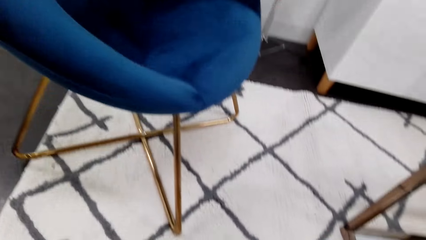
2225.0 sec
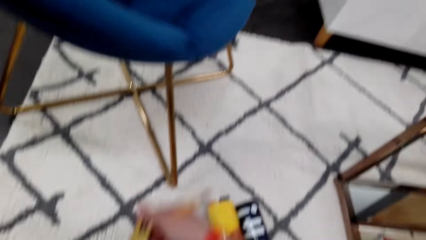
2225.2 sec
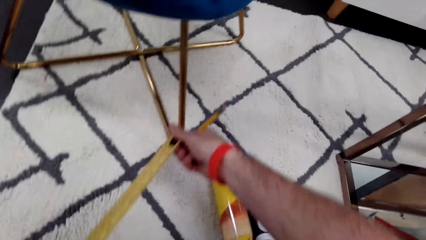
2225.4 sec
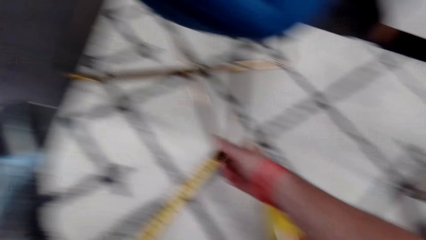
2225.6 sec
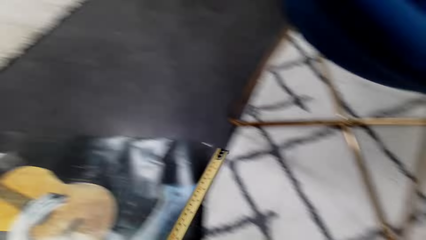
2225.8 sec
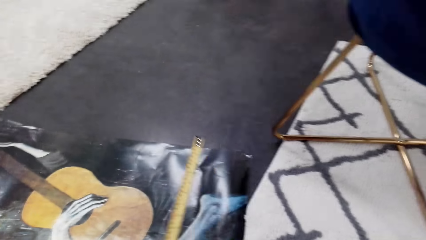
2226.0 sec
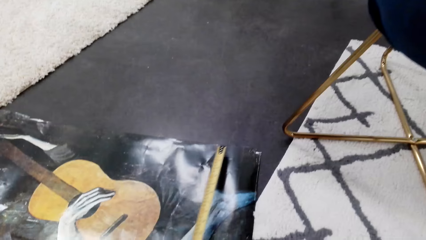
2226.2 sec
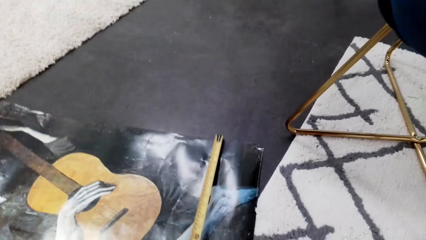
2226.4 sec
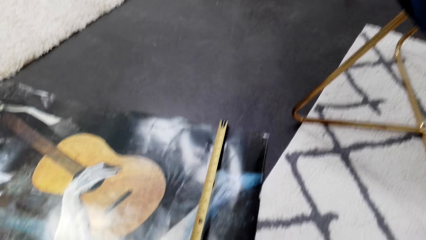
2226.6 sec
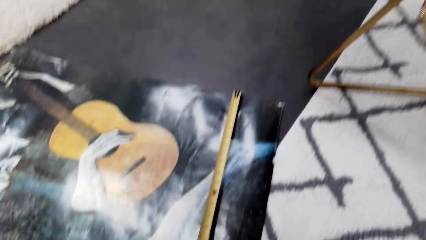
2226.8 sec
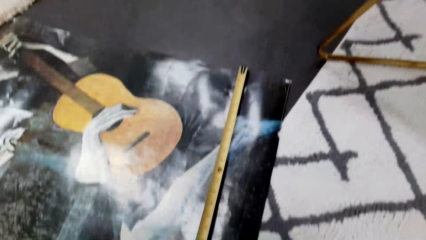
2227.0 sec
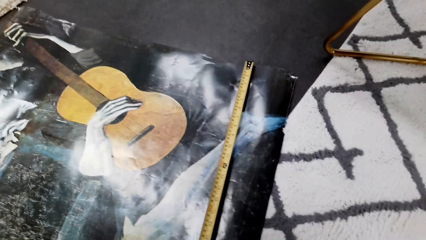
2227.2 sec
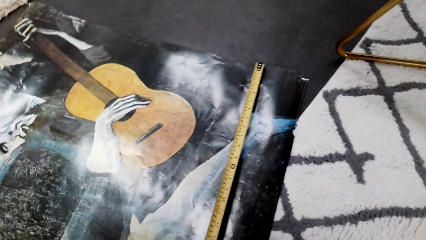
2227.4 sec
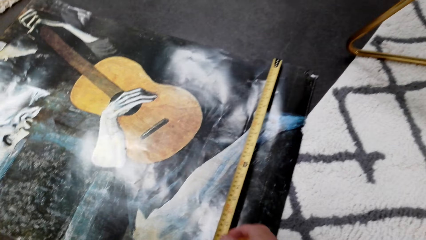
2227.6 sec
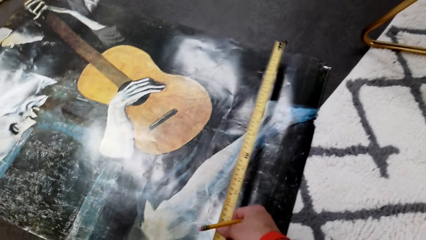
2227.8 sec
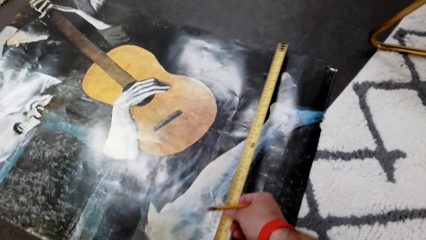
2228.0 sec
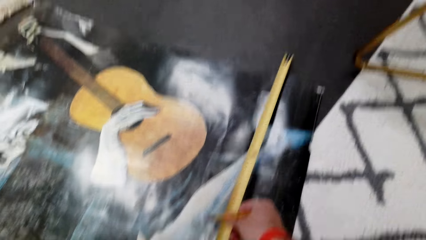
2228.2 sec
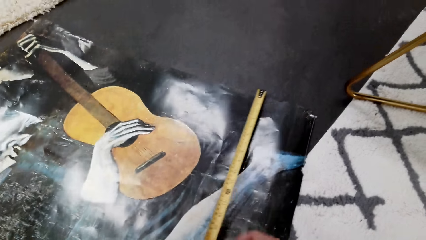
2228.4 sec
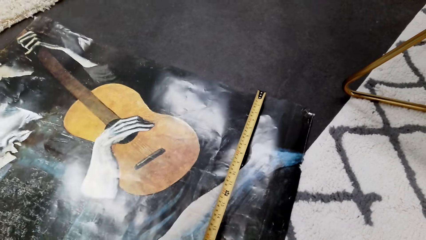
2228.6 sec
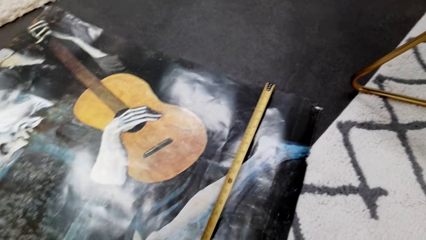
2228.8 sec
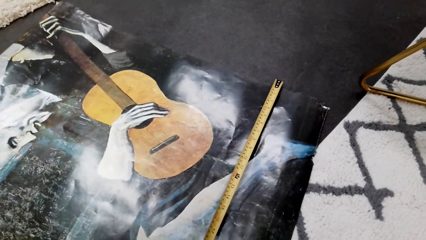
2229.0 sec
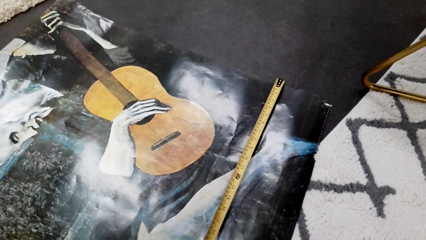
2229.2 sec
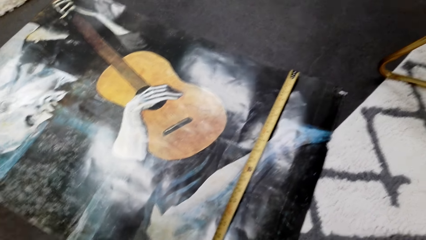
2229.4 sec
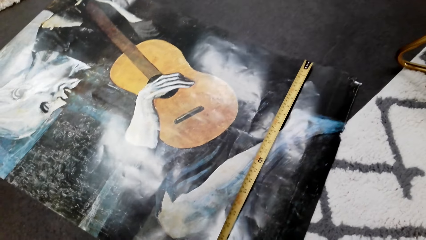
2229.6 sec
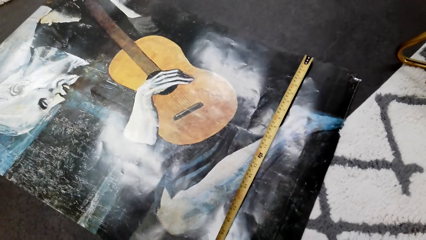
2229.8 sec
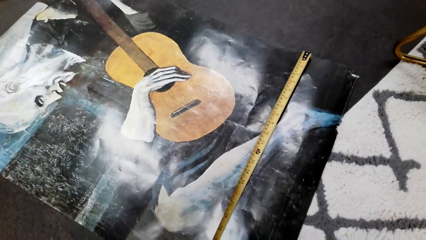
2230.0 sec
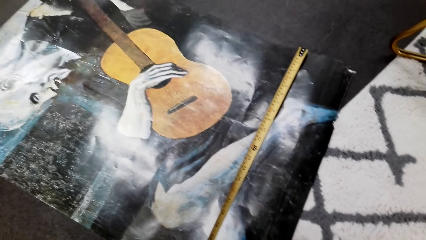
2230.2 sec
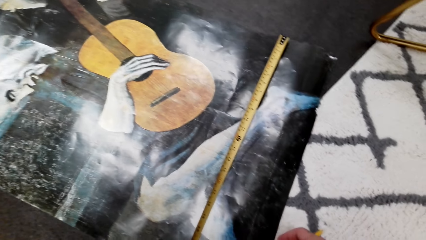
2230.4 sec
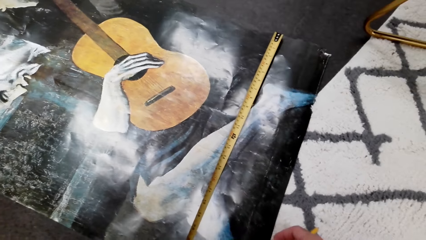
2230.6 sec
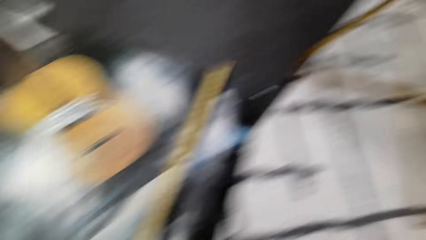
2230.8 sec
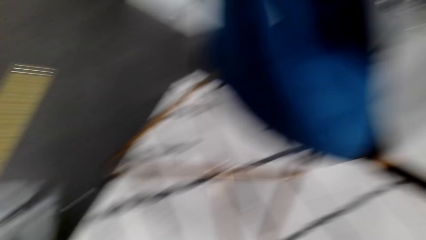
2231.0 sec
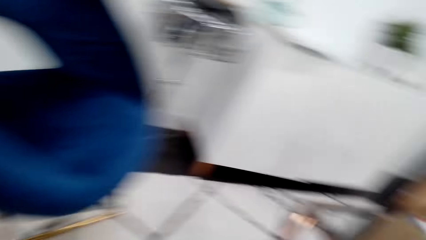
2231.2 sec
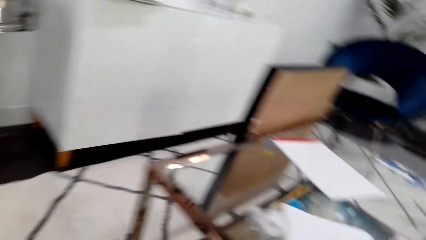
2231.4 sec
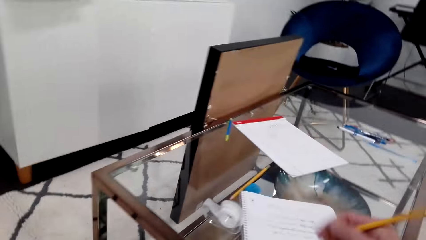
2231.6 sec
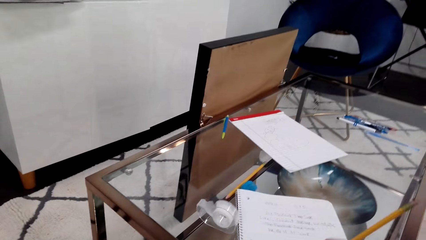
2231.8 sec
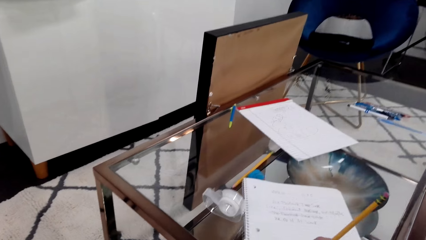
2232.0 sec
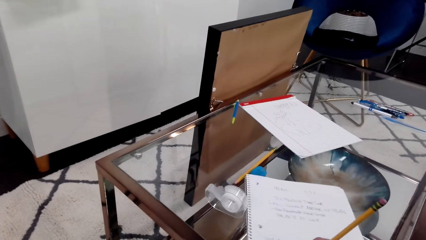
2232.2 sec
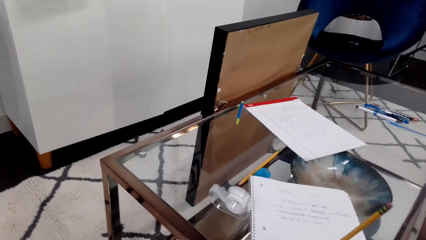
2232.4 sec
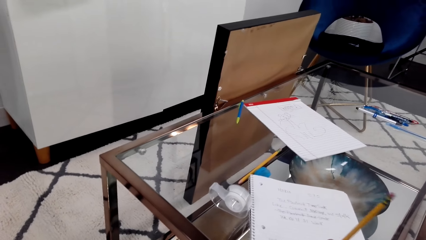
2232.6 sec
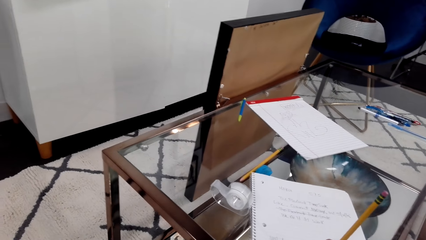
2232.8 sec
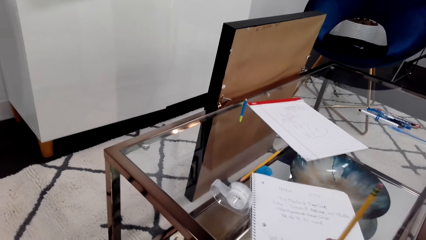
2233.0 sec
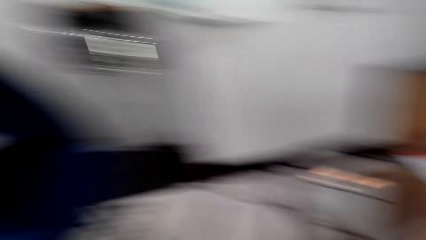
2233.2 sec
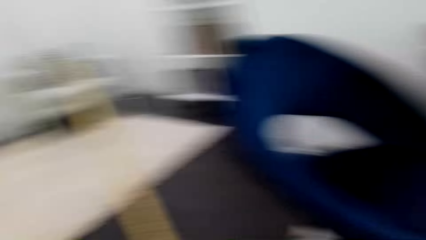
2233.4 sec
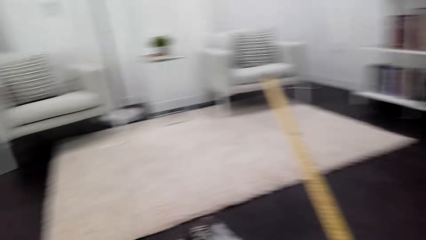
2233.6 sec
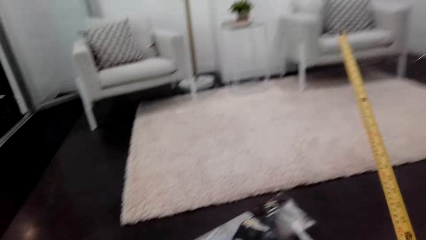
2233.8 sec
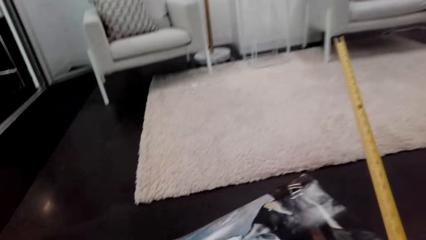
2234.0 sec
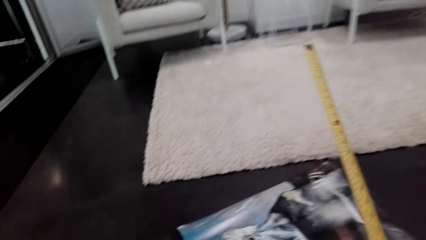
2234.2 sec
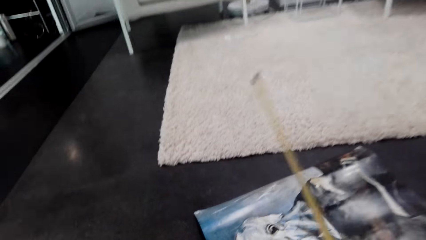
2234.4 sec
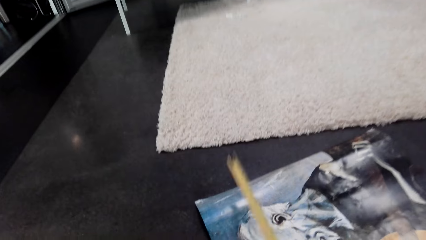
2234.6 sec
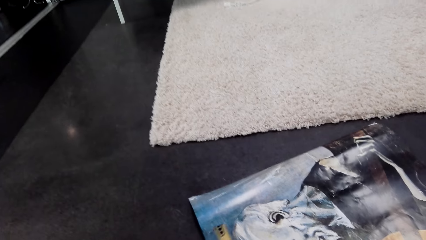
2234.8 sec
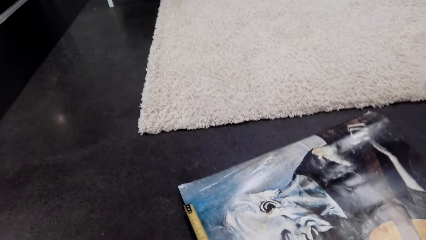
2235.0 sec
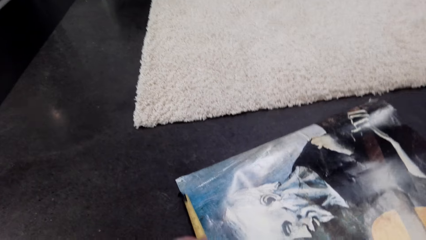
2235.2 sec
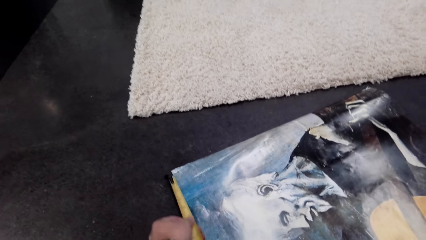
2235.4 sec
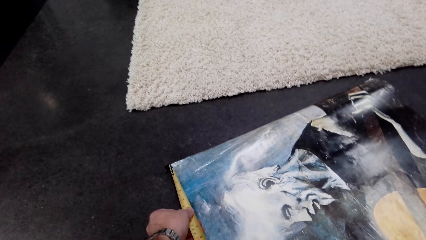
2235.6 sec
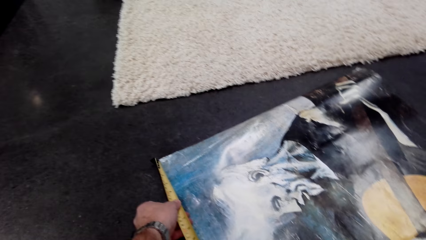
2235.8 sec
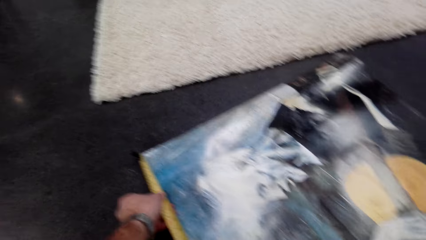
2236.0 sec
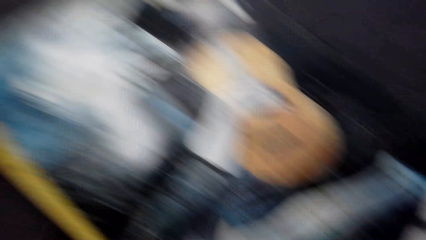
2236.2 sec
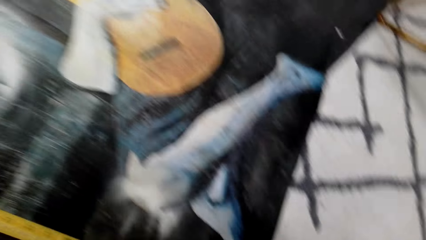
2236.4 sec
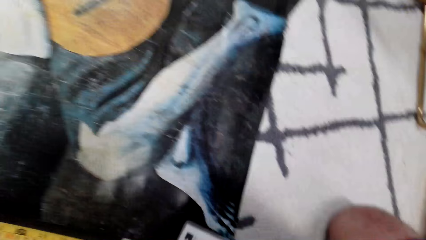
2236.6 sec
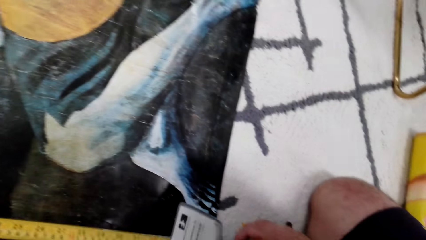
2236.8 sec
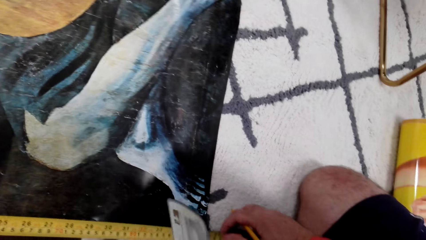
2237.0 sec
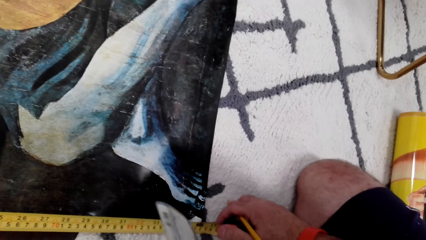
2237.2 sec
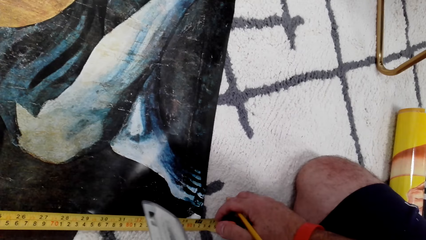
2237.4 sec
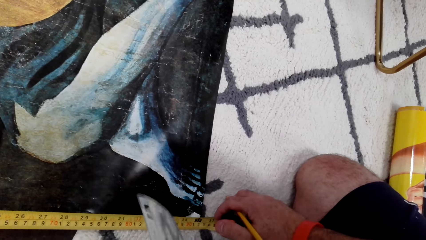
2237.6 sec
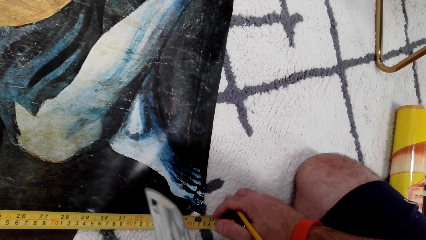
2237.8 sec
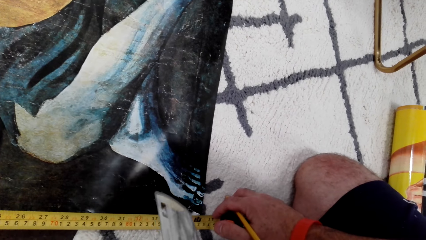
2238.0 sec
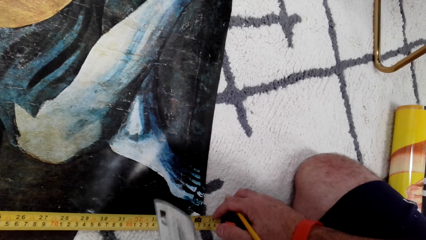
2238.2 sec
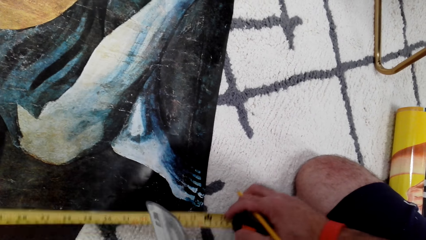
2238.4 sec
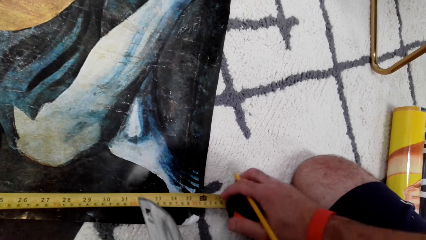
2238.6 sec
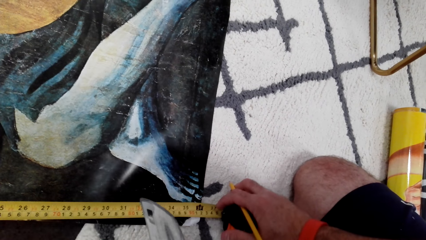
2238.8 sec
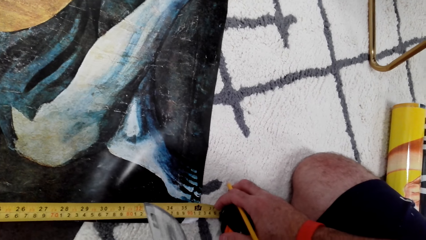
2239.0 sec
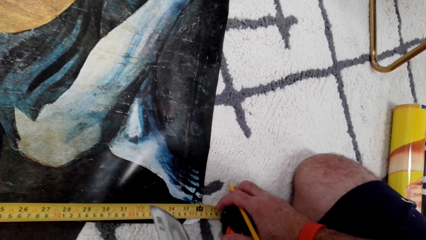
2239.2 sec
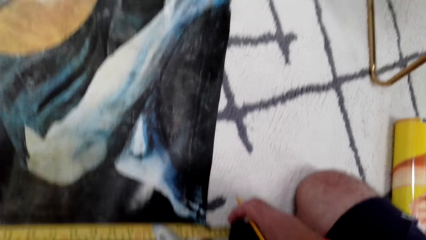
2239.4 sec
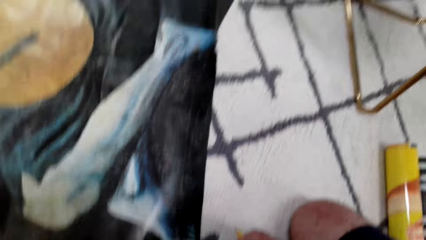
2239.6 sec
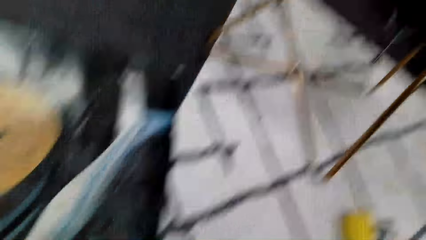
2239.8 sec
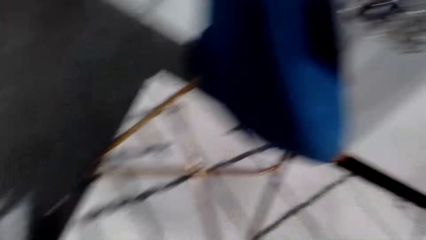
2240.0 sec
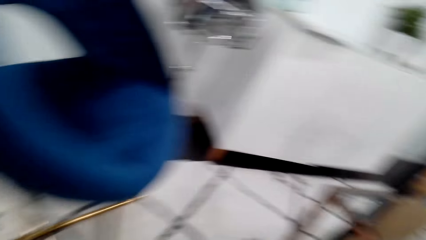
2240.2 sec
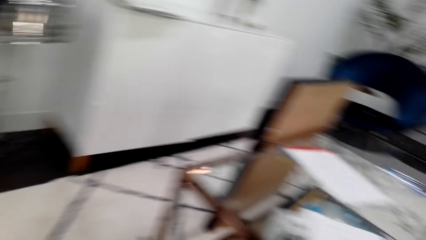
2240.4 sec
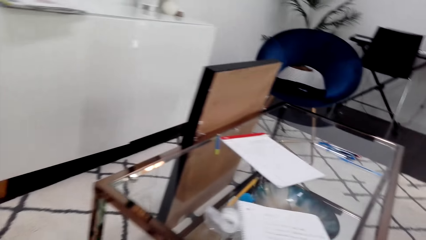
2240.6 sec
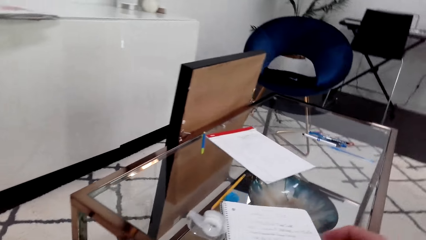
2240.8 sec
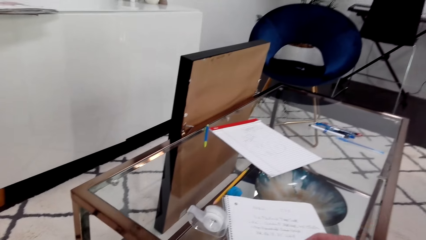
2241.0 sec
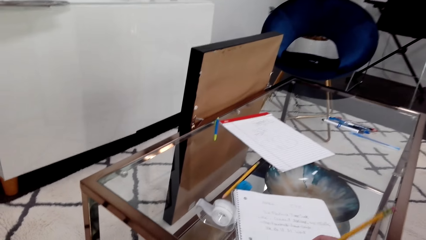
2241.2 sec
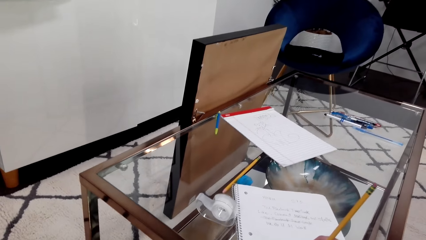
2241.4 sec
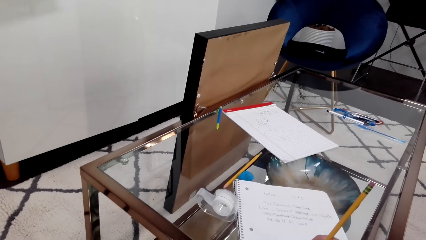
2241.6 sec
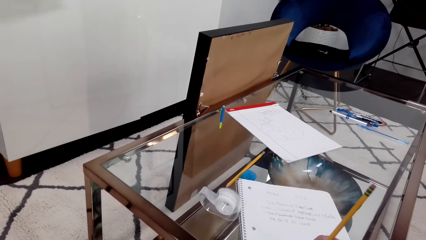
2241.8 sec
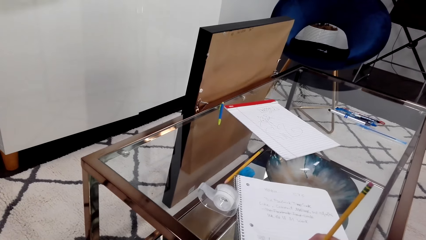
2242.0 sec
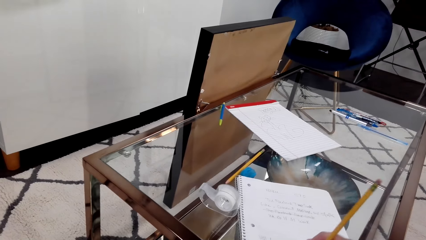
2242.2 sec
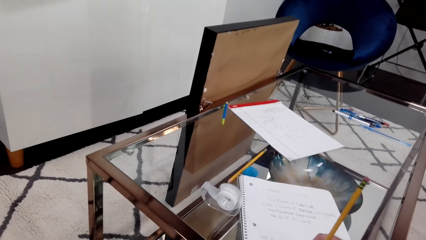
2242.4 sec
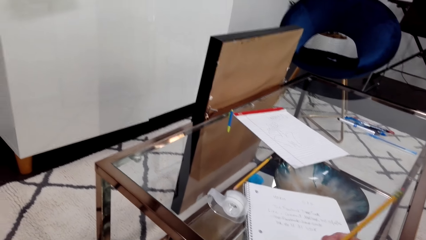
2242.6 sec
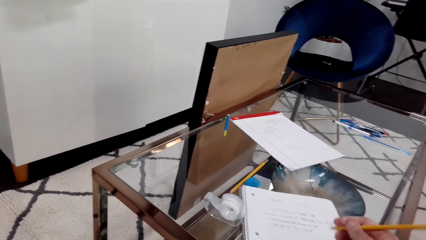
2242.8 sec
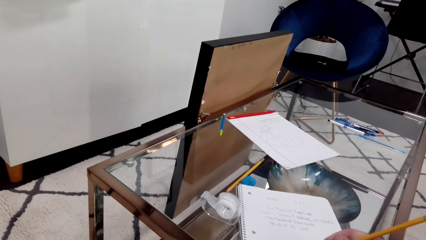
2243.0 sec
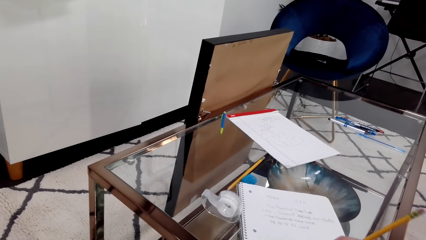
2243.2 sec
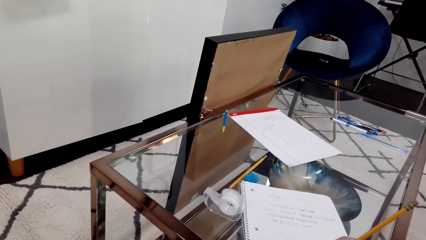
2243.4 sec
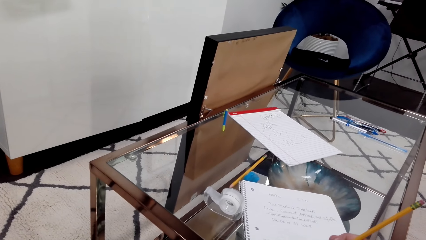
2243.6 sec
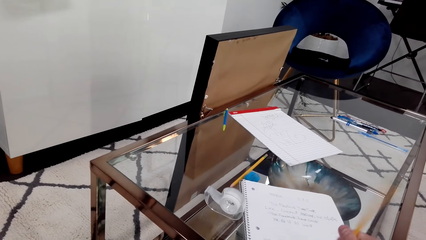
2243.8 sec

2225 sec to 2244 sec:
The camera wearer measures a wallpaper with a measuring tape. They look around. They write on a notebook paper. They look around. They measure the wallpaper with the measuring tape. They look around. They write on the notebook paper.
